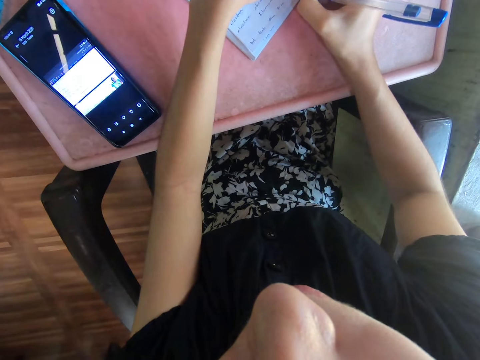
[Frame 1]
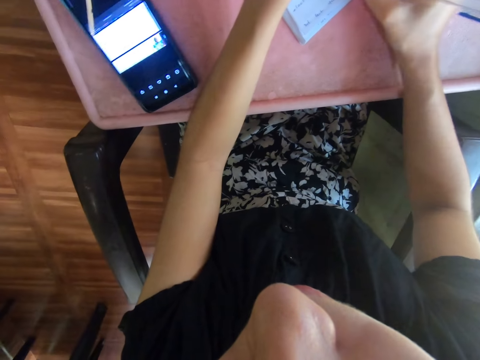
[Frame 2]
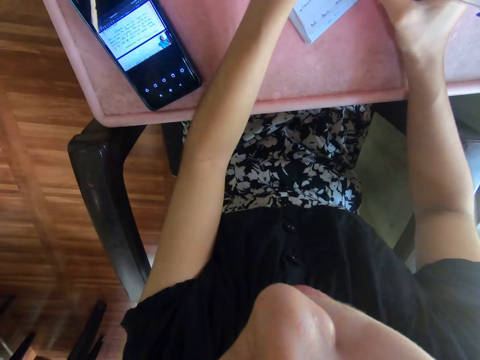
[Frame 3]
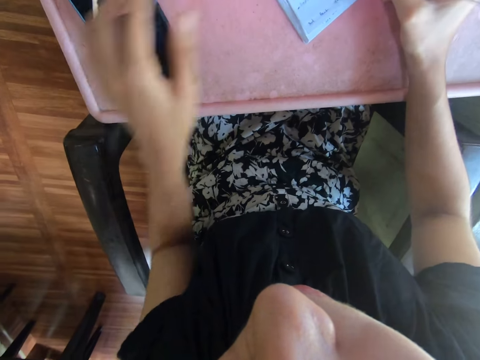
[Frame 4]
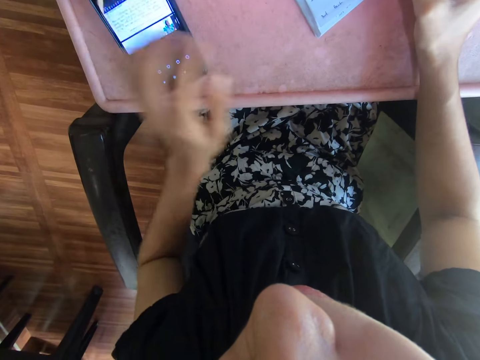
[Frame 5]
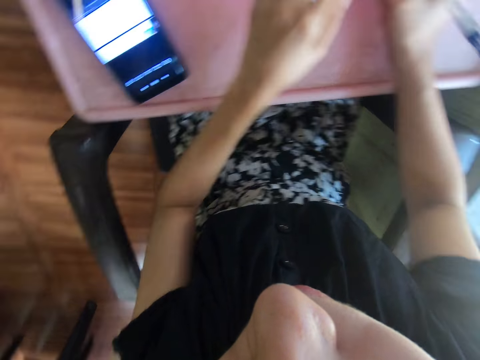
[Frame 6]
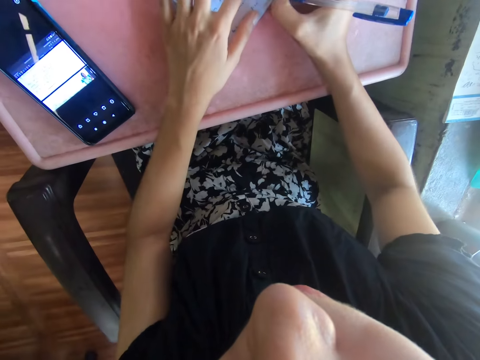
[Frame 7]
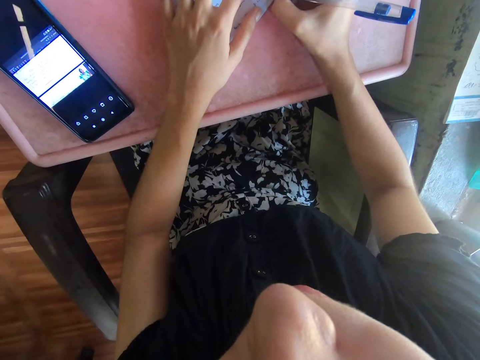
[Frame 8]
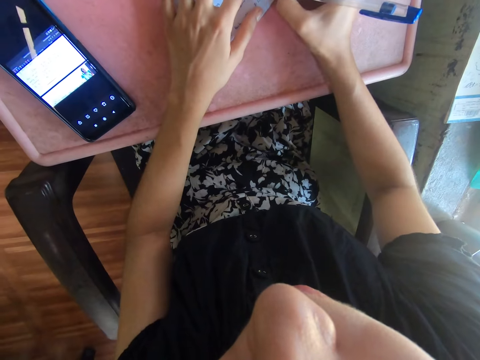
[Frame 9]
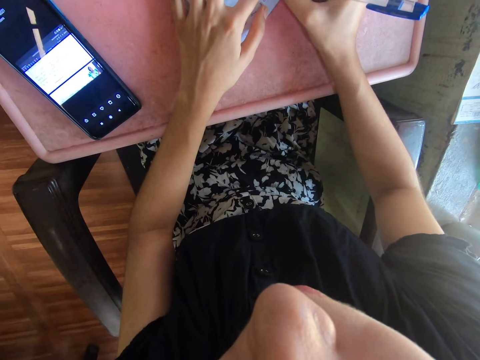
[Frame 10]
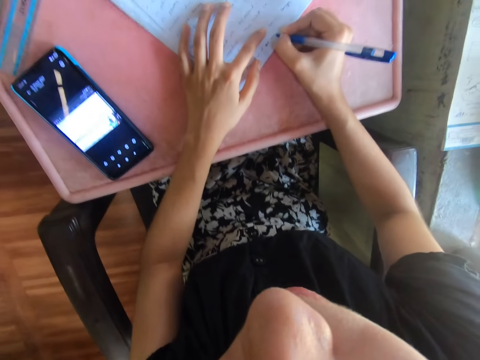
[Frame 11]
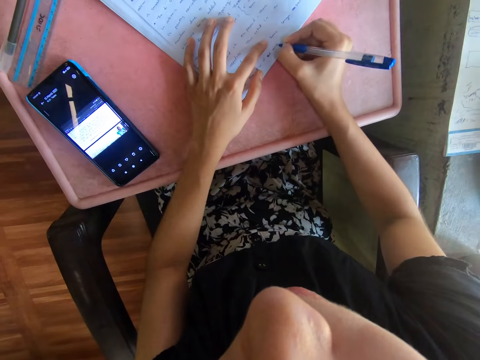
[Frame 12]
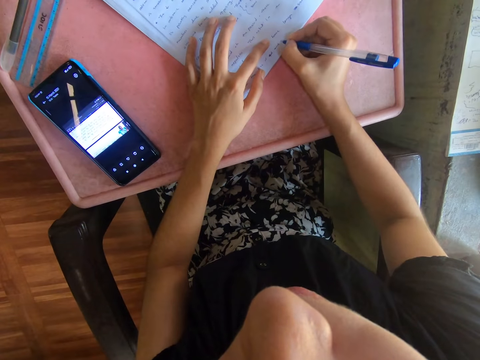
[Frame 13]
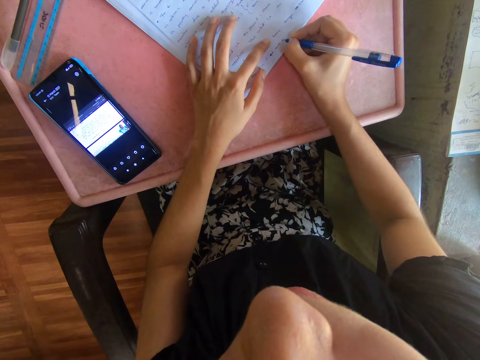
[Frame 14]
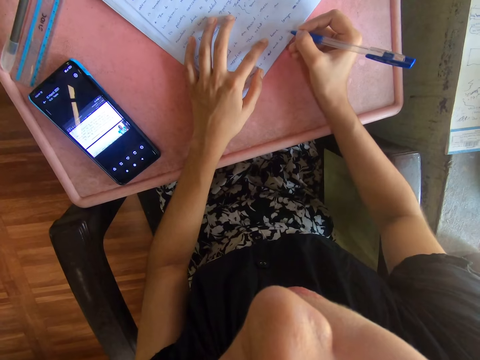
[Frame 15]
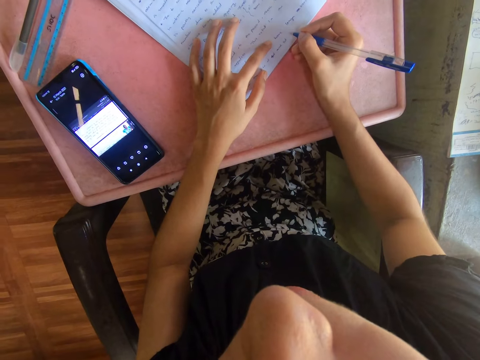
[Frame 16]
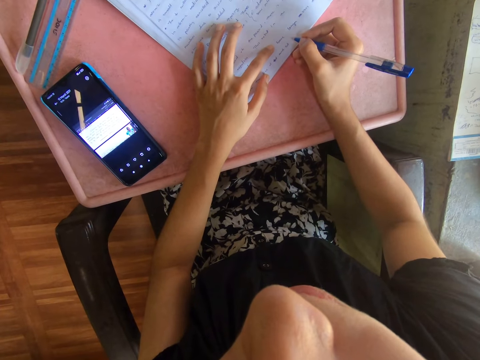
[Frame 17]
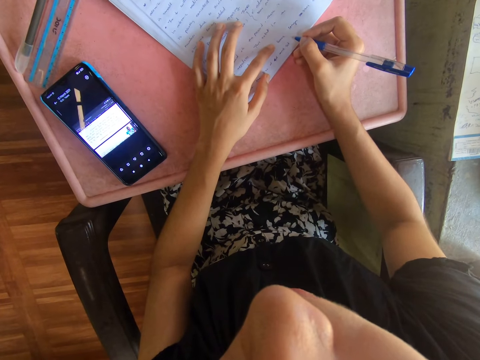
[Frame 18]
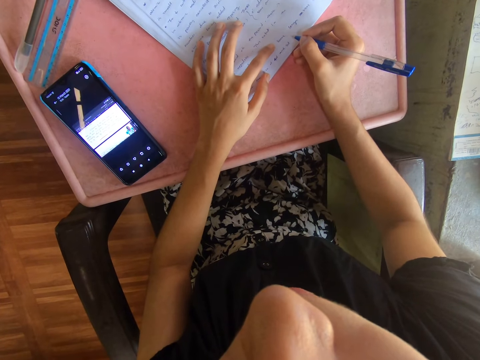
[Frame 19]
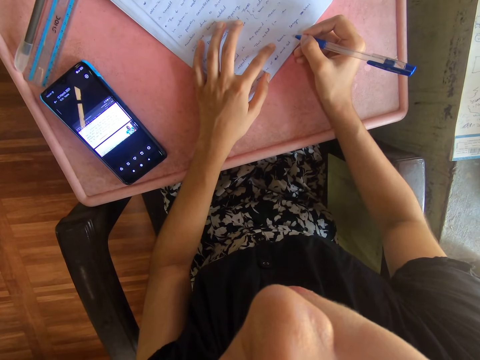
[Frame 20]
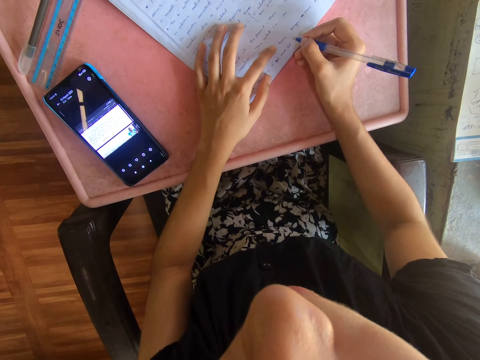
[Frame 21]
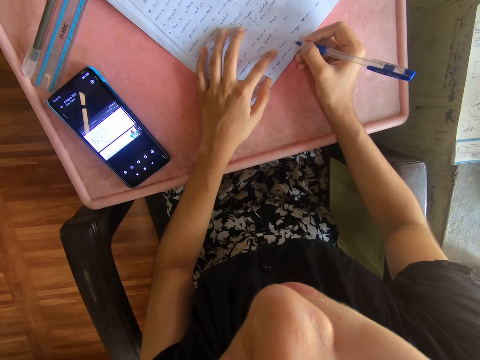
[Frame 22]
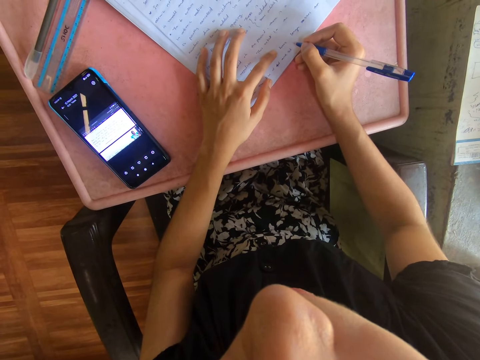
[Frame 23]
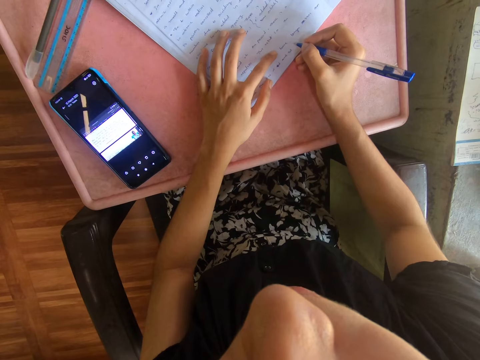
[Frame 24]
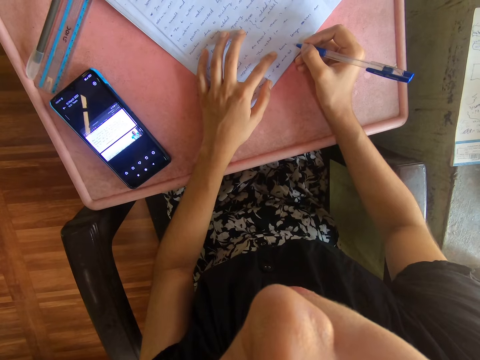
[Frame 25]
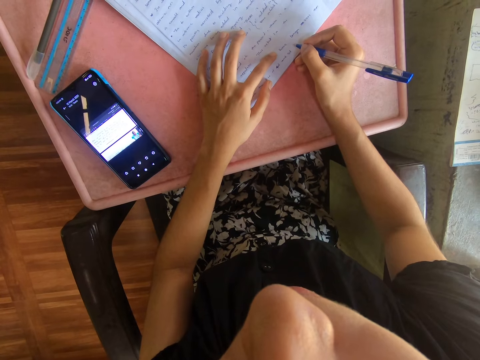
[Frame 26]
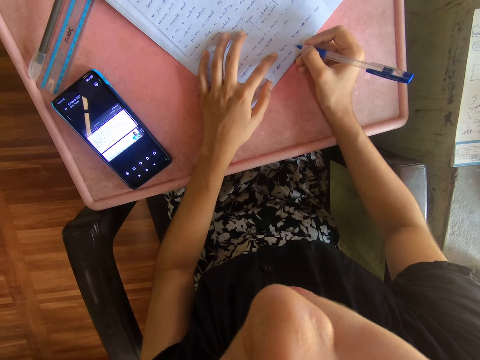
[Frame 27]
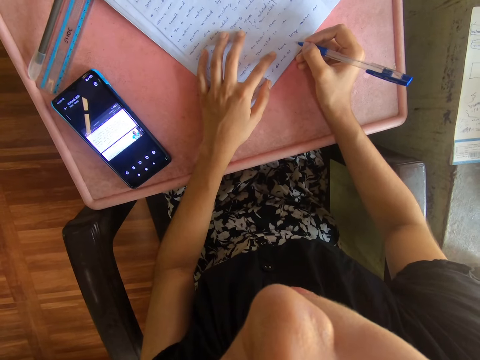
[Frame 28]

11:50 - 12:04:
The camera wearer taps on the phone. They write notes. They read notes on a book. They look at the phone.

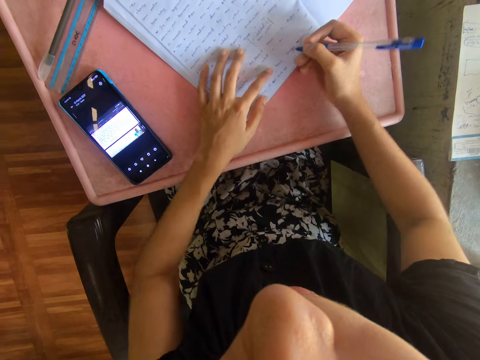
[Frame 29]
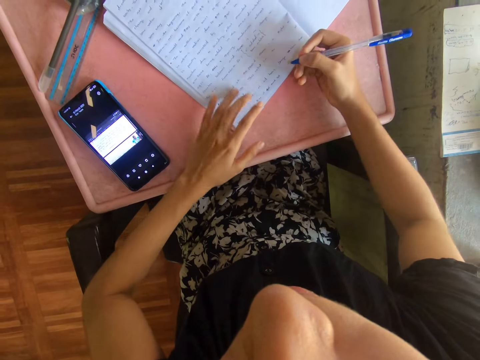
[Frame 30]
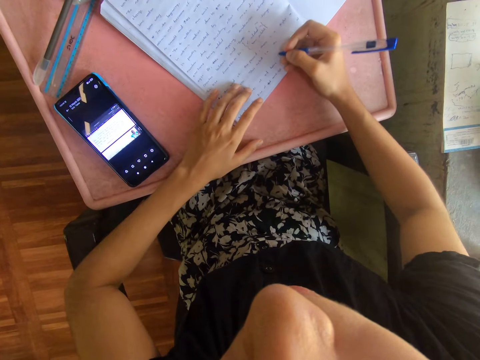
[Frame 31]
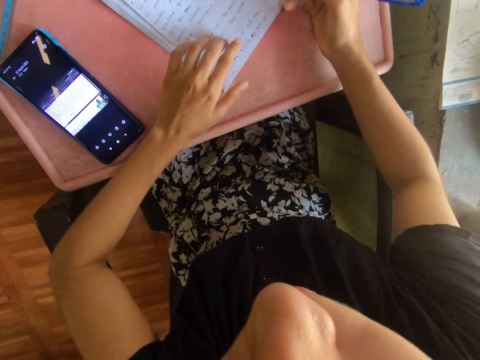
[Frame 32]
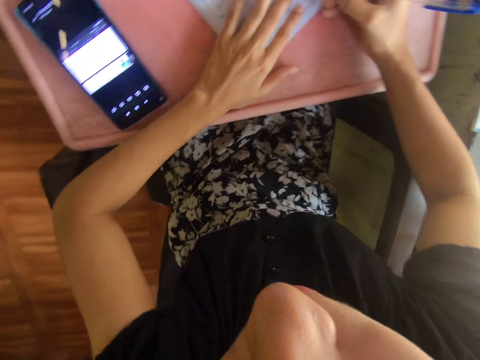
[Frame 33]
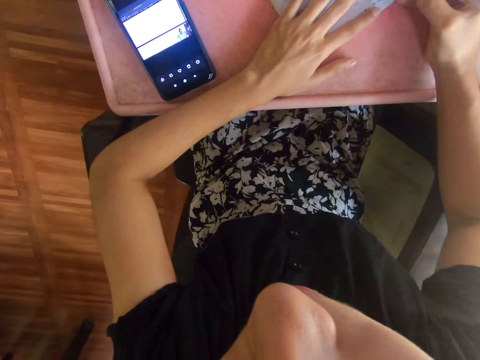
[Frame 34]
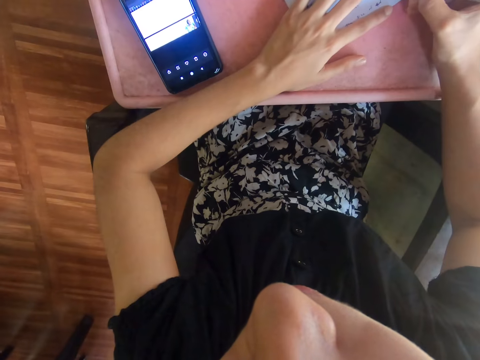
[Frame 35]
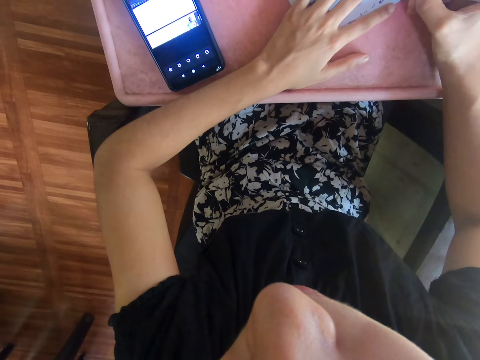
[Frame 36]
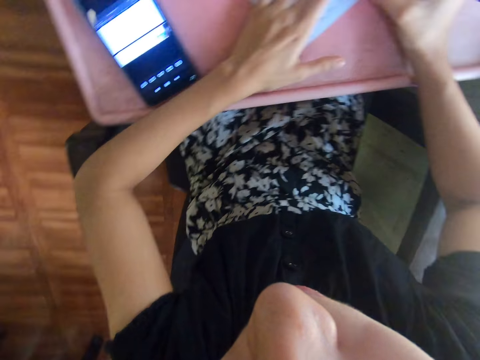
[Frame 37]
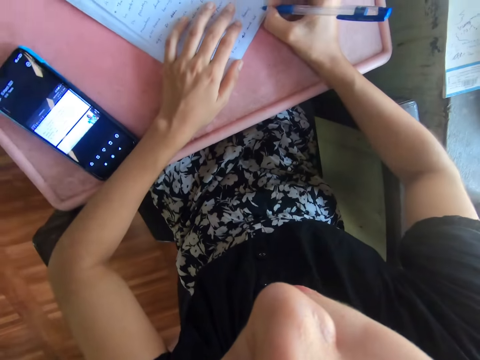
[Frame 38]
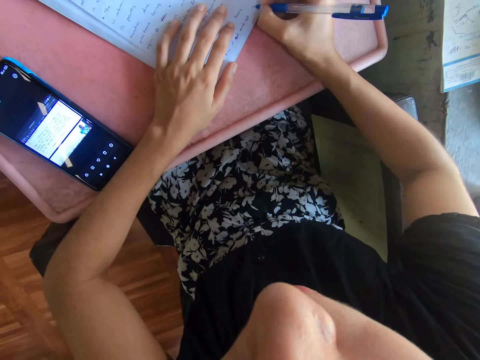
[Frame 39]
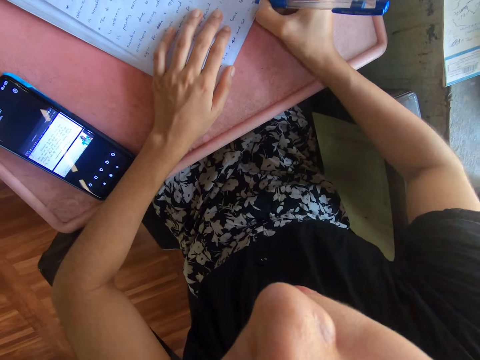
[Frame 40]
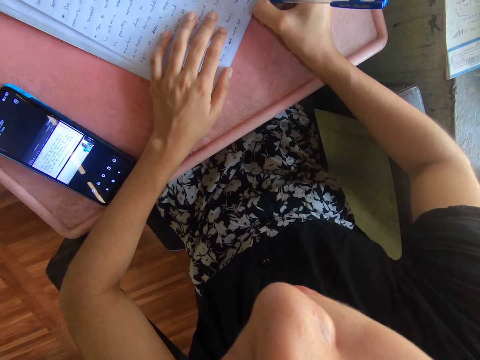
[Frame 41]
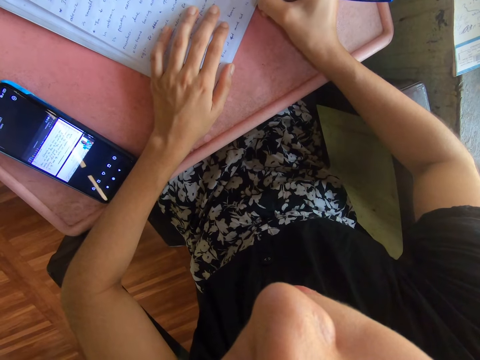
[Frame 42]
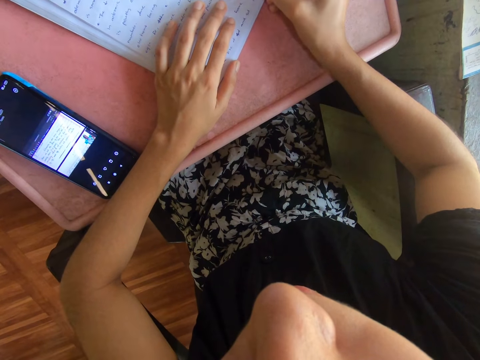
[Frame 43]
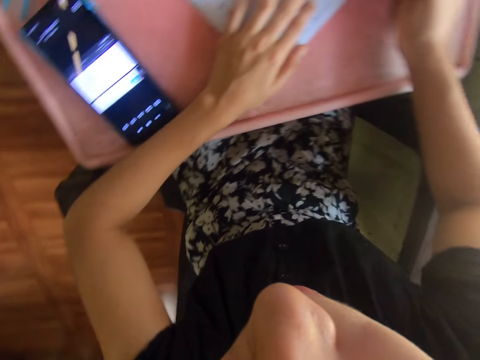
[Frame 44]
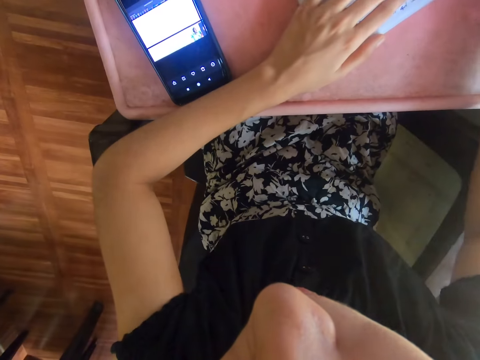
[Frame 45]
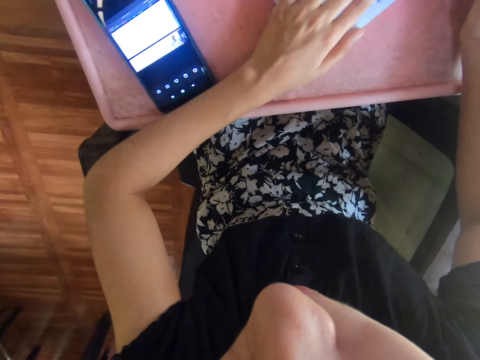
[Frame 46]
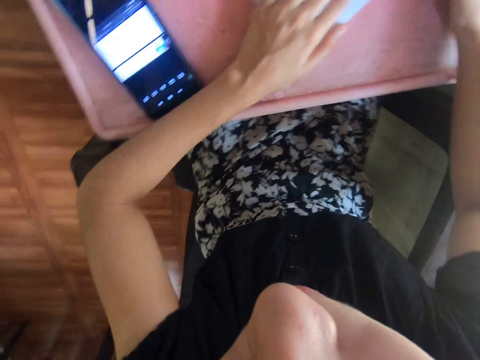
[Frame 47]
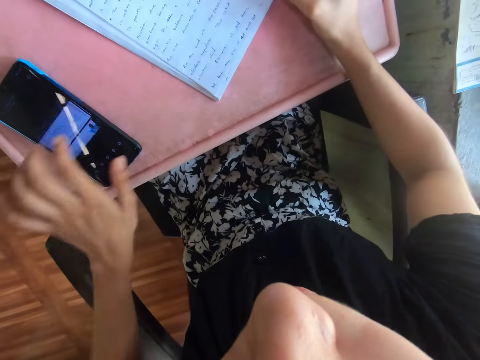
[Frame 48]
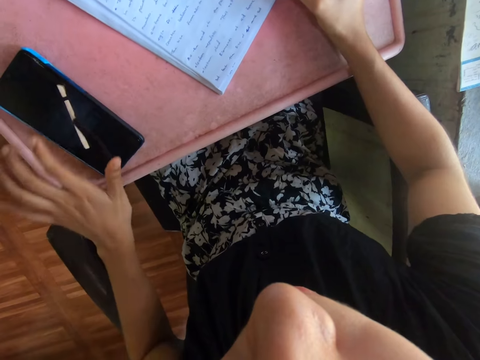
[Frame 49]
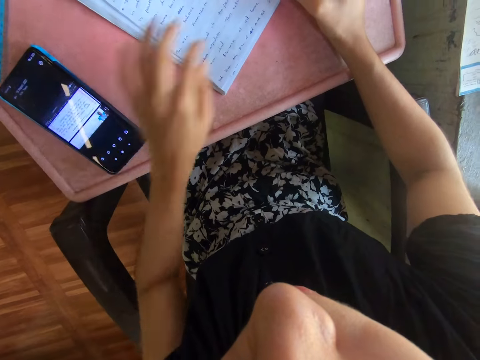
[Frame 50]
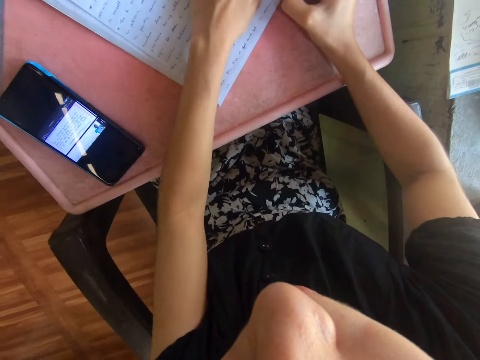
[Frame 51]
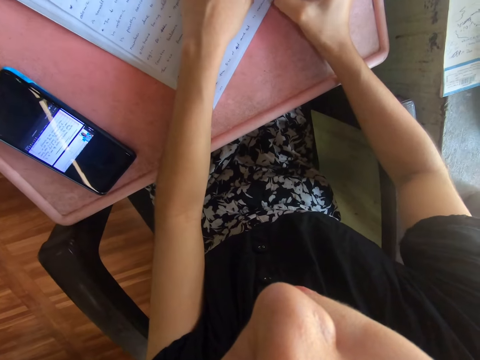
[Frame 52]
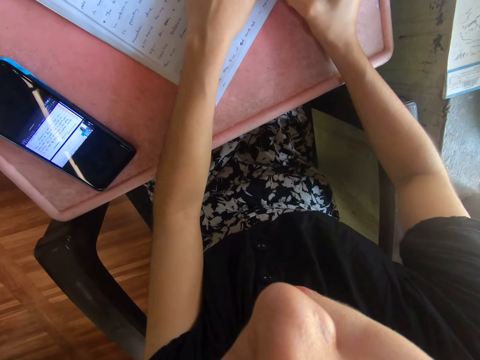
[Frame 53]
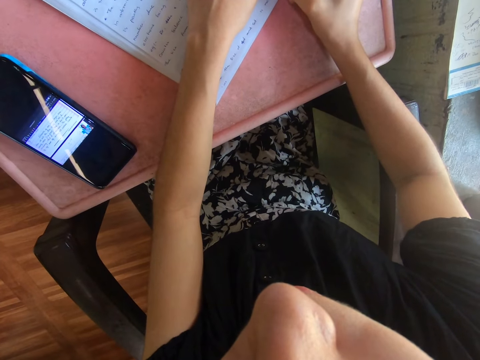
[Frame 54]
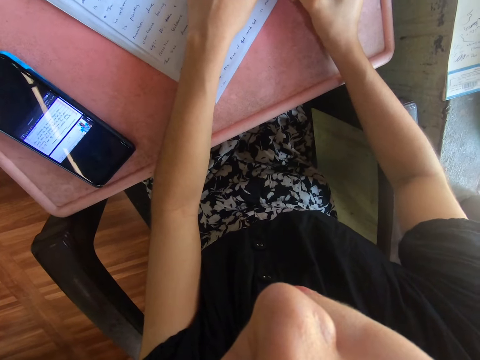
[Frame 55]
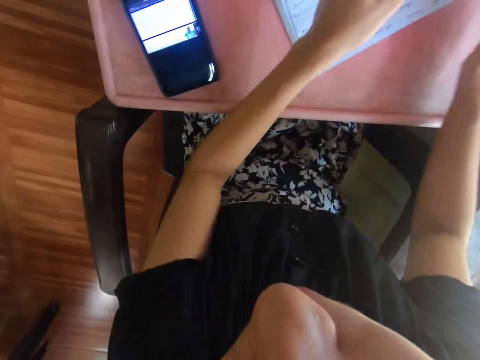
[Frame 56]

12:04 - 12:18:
The camera wearer writes on a piece of book with a pen. They tap on the phone.
